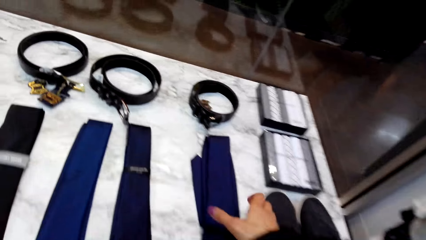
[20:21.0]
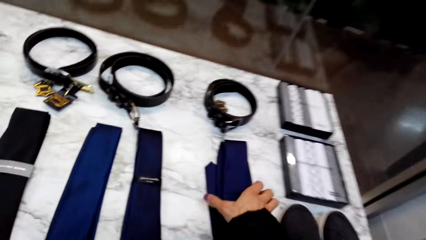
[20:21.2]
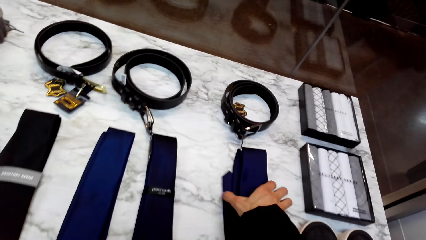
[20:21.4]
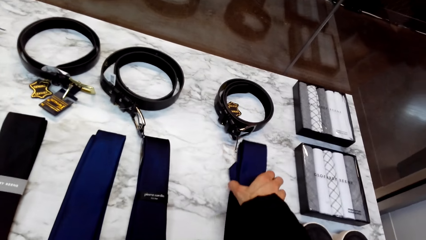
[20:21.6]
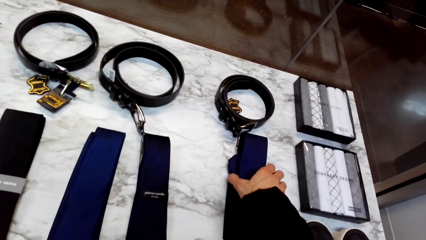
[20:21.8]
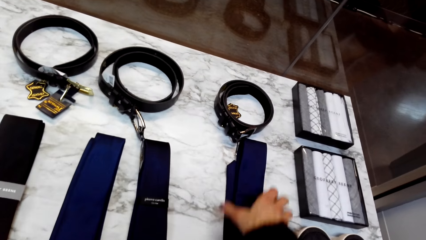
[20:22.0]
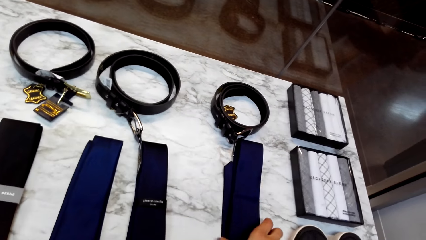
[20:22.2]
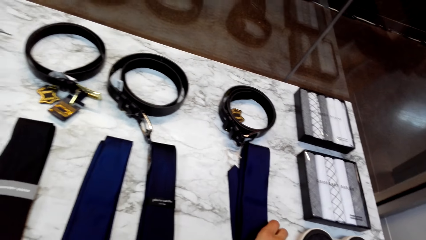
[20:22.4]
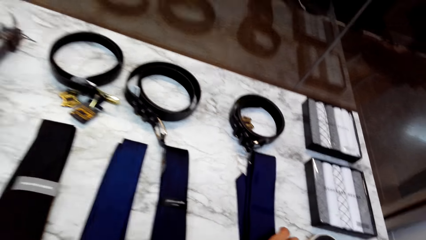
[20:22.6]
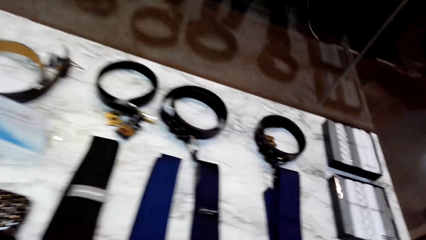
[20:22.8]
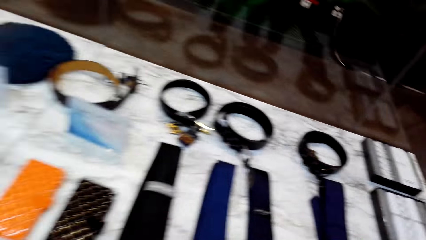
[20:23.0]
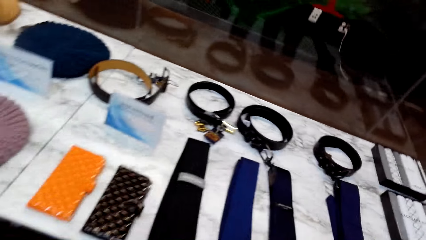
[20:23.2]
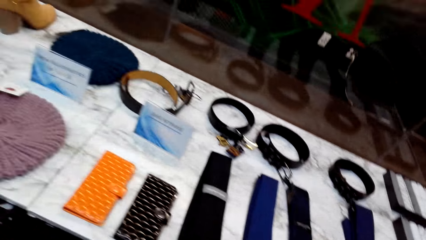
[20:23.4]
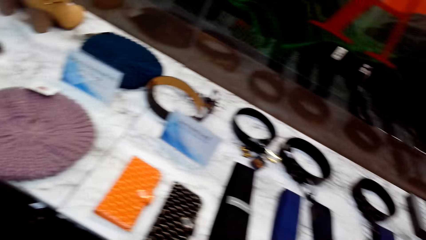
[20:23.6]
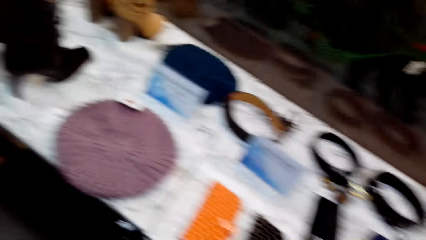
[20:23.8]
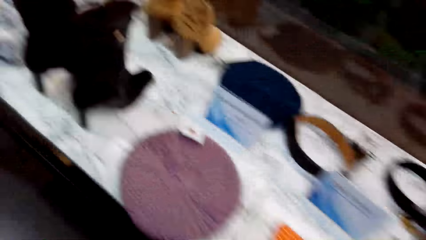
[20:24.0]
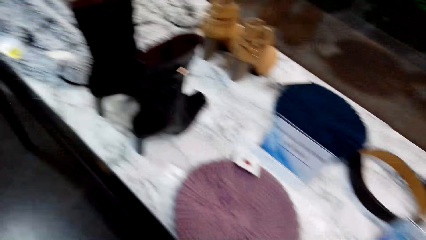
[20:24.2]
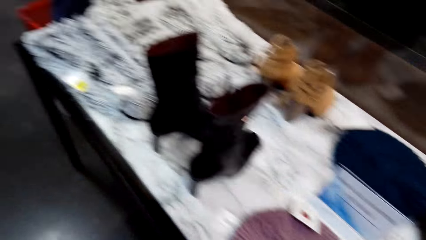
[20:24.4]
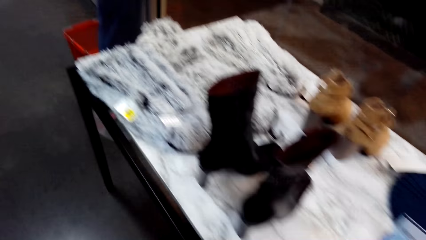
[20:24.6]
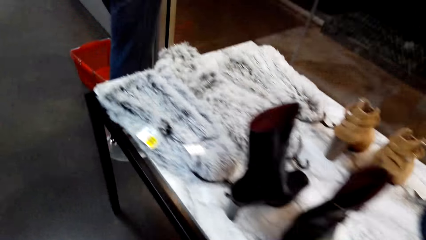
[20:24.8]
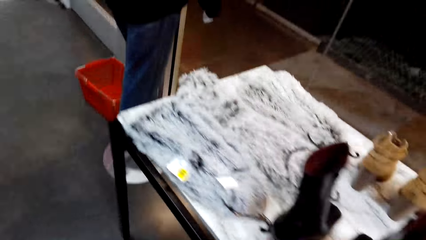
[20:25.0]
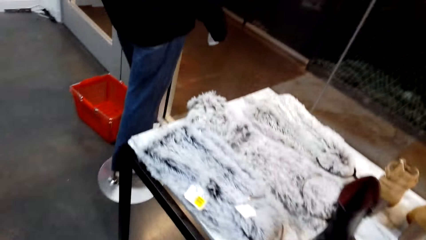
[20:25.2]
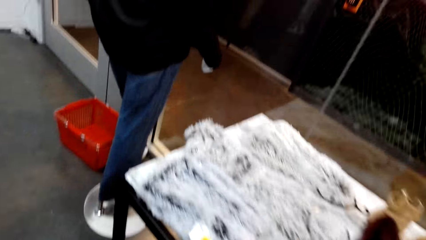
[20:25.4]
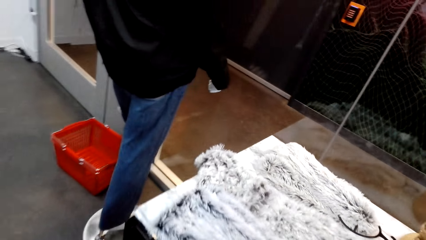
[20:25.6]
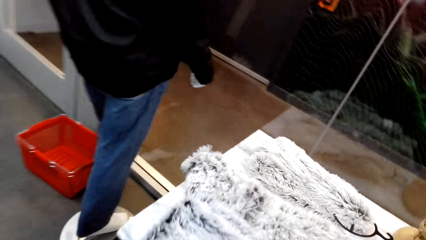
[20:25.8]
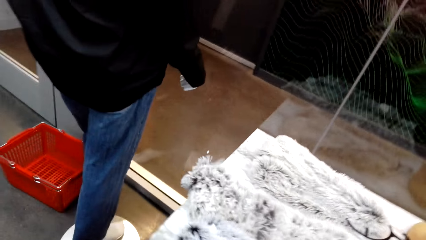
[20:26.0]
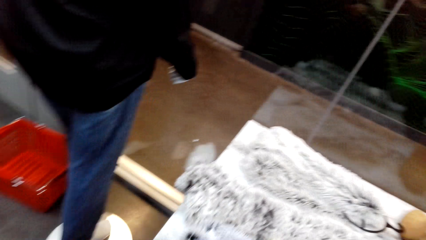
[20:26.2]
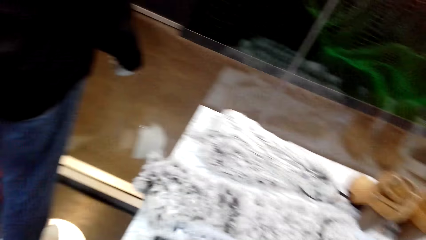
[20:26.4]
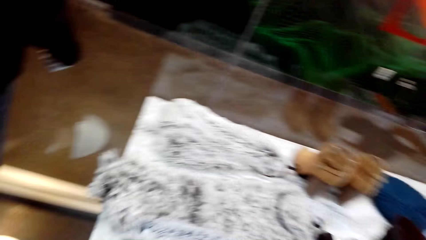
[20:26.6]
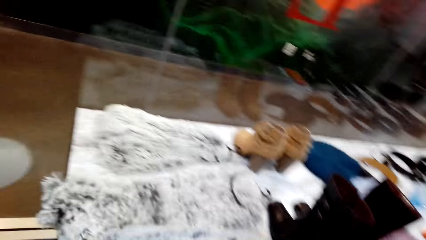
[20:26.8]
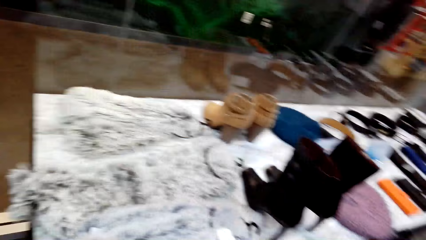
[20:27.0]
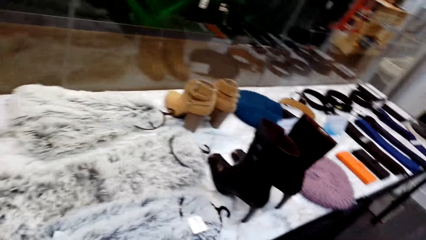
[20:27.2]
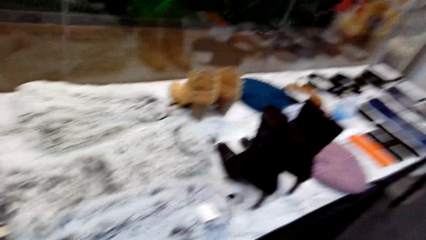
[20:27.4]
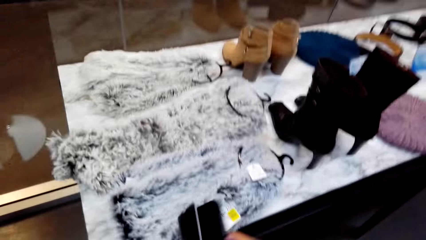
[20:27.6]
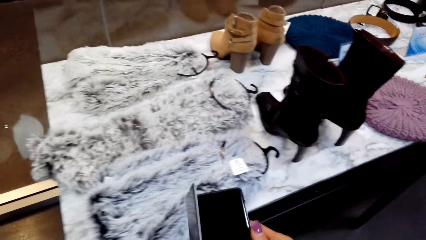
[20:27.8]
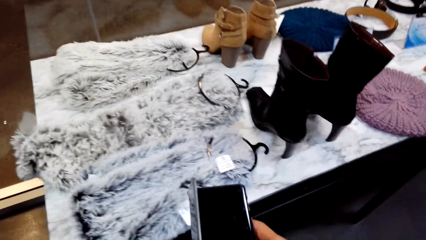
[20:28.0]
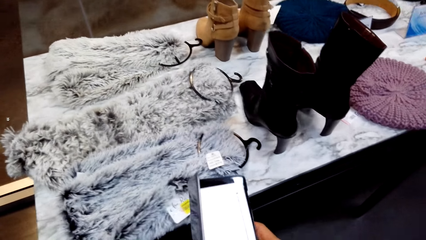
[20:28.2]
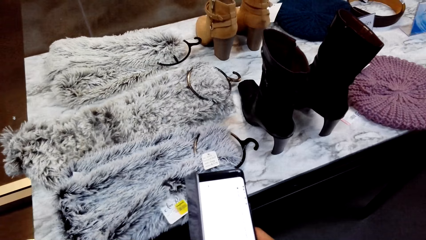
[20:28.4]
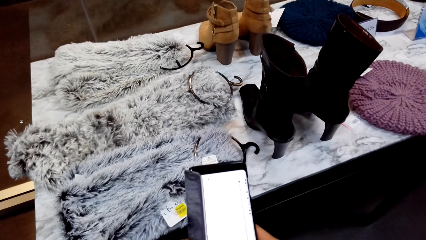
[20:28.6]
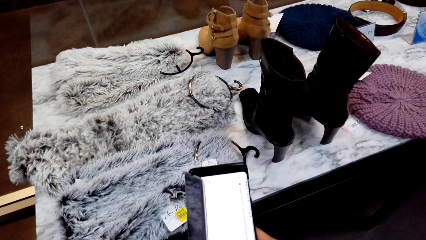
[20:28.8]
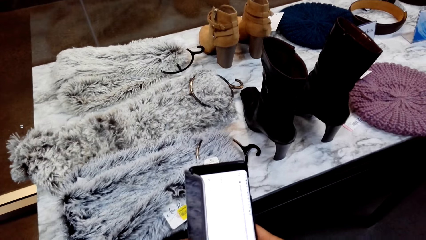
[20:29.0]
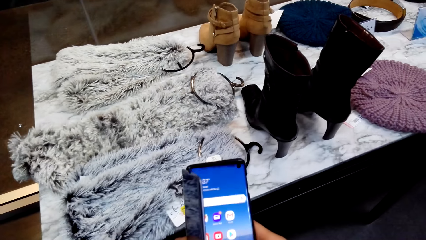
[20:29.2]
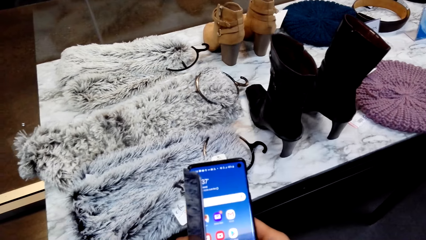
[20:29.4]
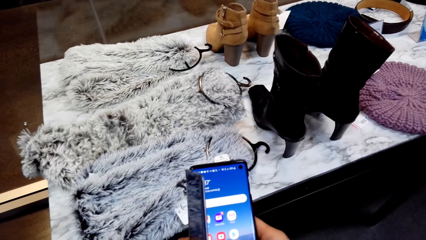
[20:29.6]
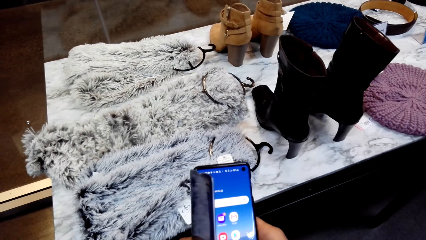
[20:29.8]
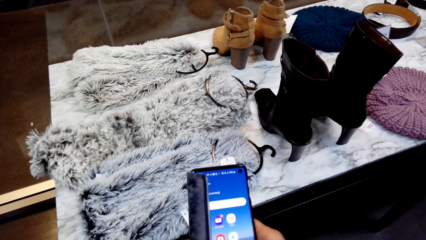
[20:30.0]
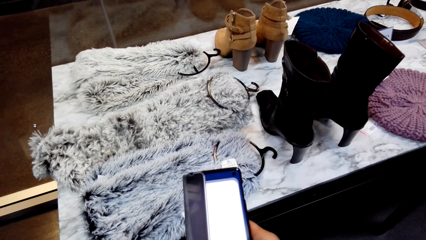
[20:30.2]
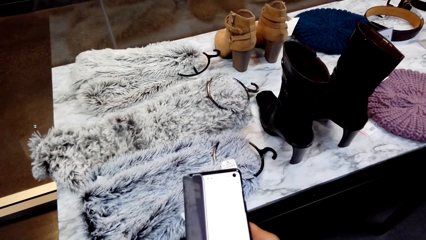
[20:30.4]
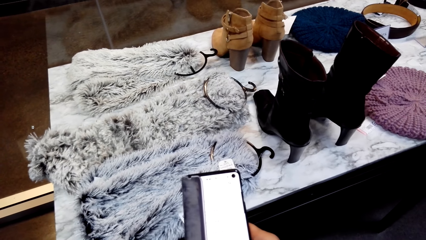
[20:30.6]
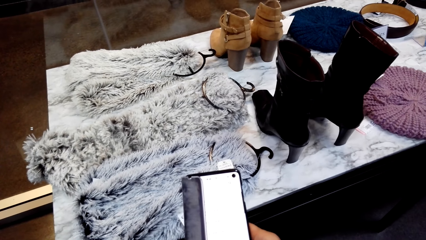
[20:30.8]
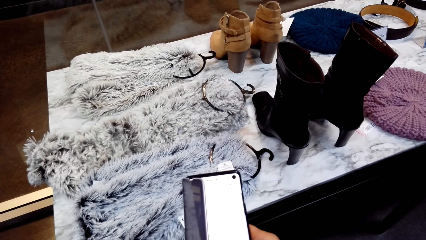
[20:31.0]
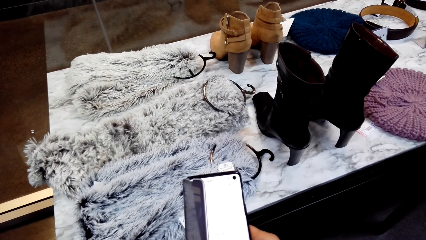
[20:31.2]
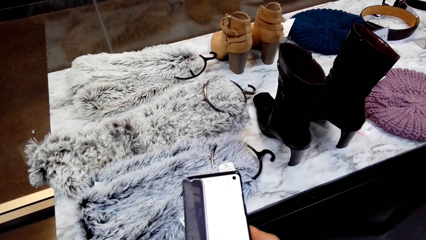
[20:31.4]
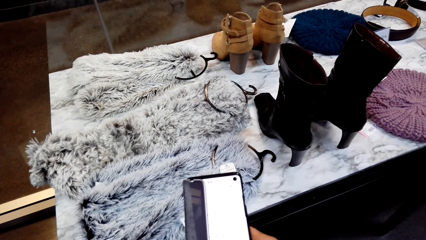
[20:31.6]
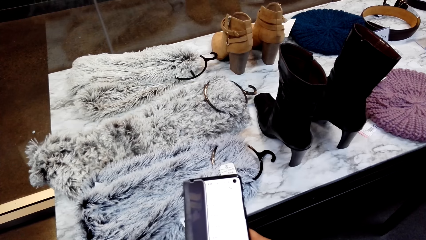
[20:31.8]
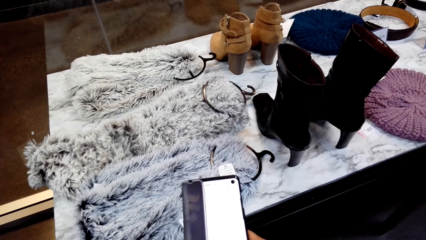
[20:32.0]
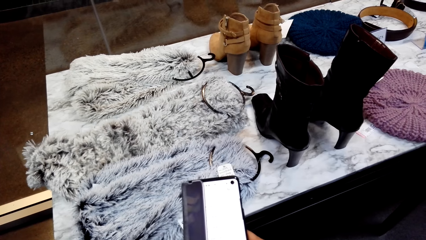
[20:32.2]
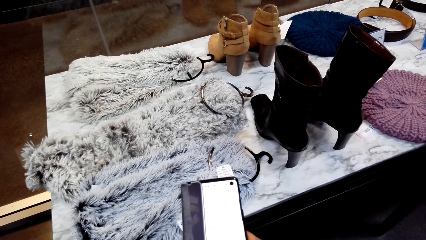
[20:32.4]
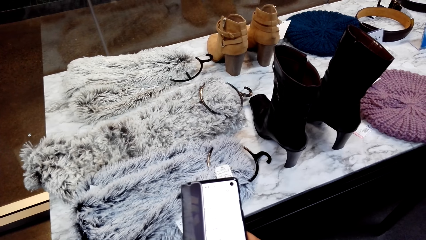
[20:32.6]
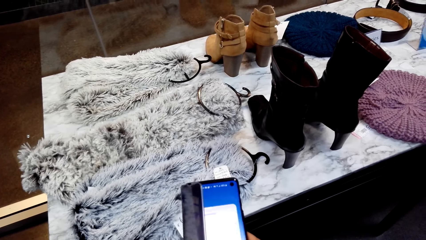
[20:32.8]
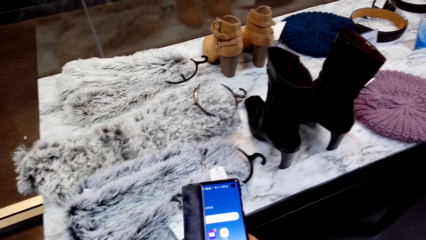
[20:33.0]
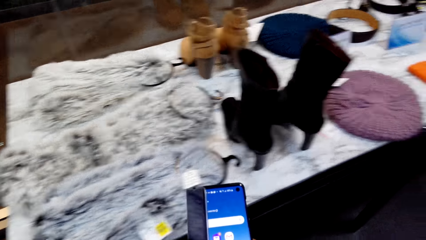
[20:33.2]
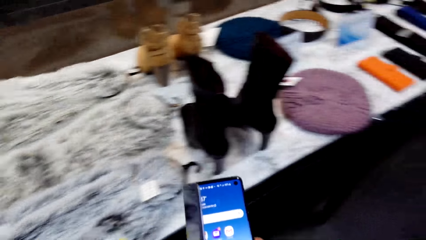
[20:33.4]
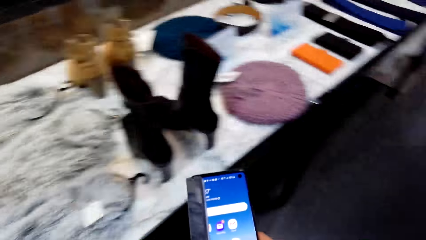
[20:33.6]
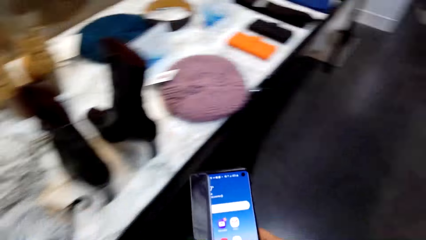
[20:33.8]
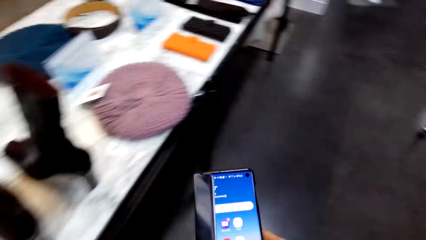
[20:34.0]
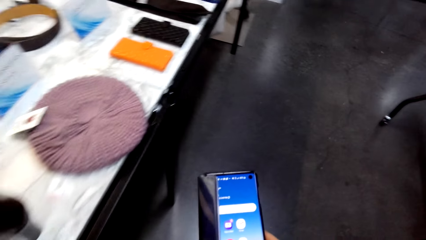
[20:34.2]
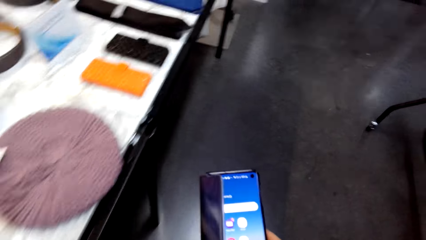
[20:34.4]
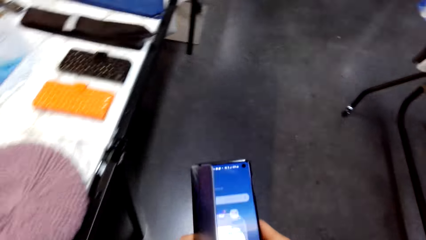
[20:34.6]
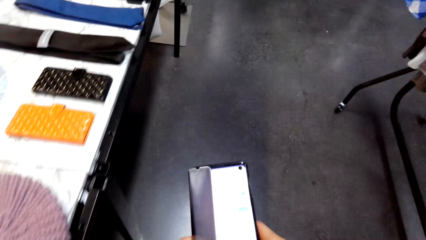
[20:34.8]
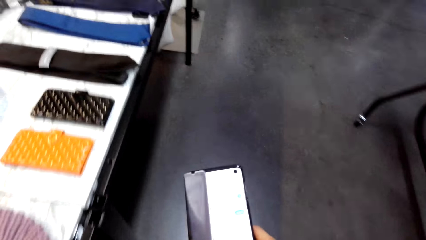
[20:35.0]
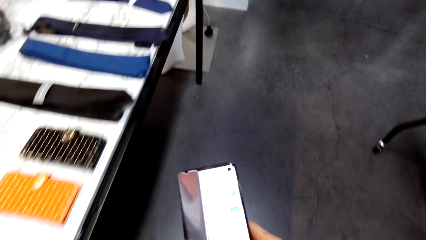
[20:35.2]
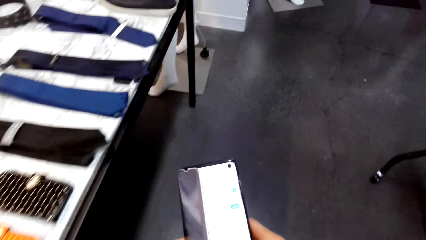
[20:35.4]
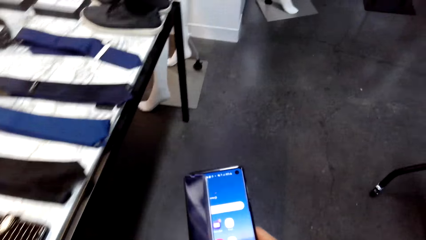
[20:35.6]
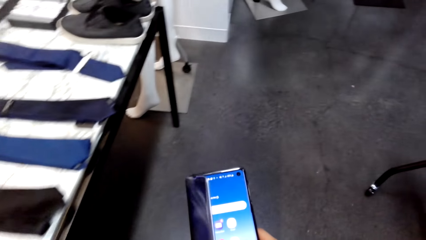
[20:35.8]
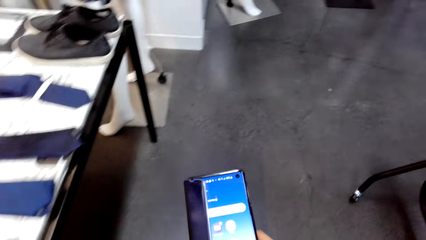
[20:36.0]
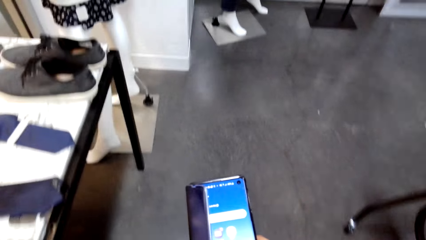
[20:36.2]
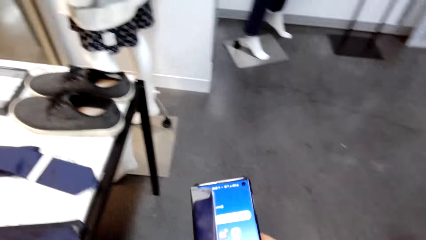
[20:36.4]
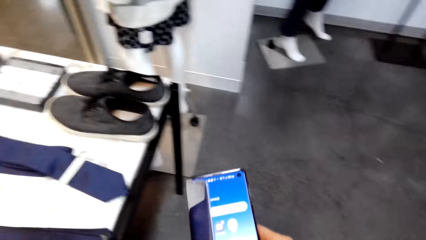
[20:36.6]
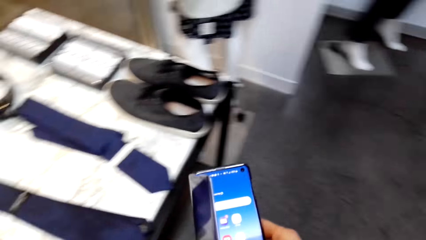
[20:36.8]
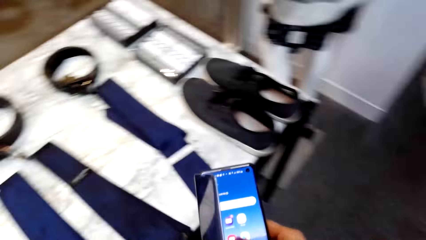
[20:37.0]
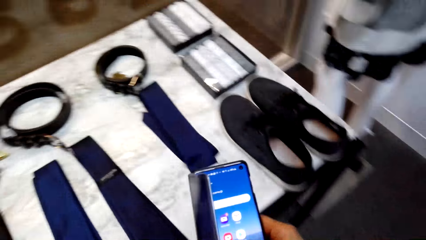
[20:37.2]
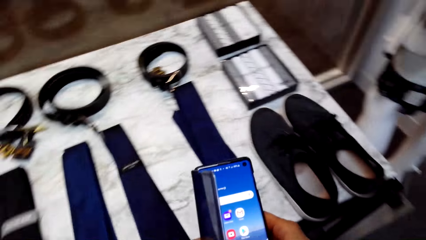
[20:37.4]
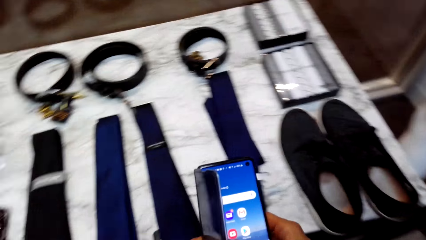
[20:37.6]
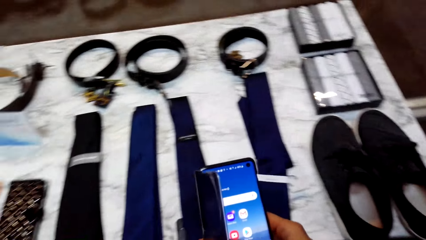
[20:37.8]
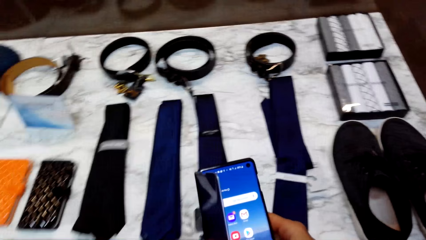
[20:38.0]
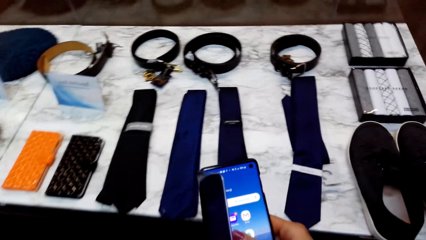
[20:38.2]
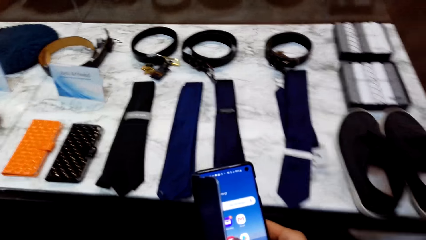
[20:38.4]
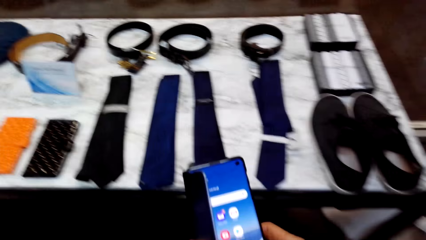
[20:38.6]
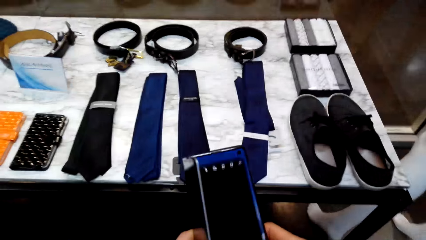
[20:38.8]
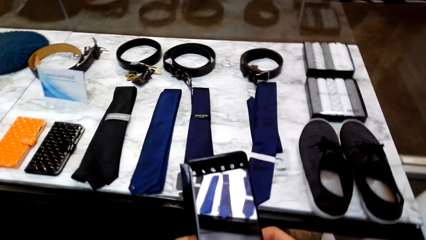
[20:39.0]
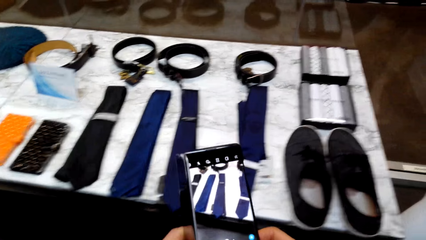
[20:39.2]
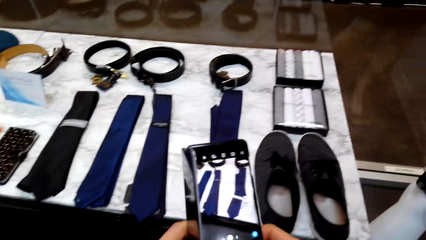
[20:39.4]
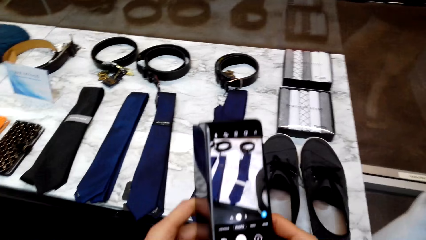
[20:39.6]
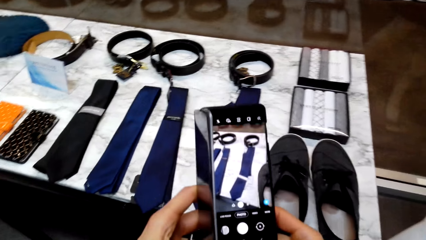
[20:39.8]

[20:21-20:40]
The camera wearer adjusts the position of the tie. They walk about the store. A man talks to the camera wearer. The camera wearer opens her phone case and operates her phone. They walk towards another side of the table. They operate her phone.
